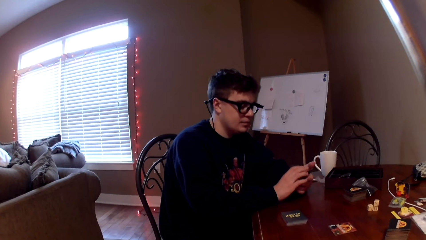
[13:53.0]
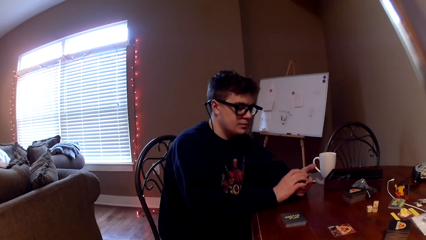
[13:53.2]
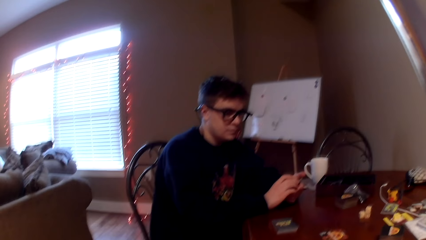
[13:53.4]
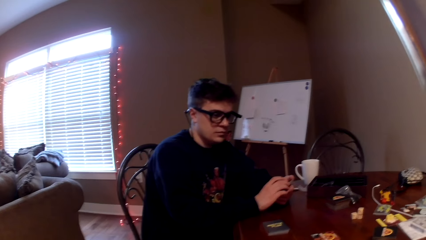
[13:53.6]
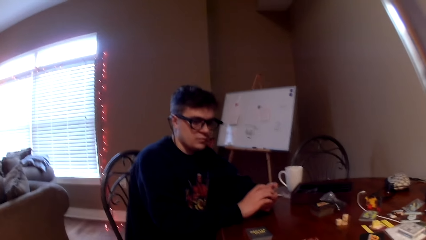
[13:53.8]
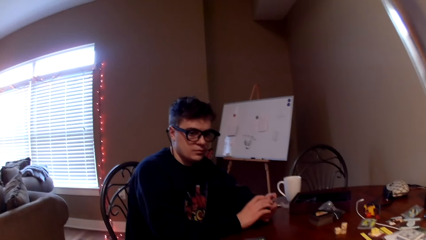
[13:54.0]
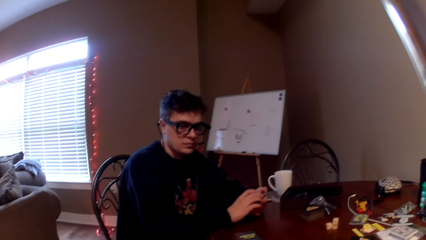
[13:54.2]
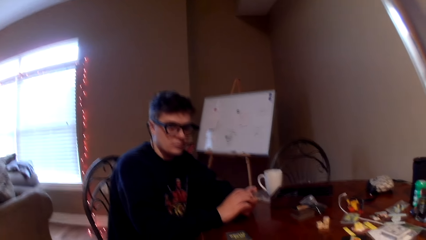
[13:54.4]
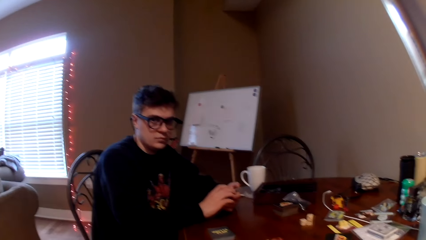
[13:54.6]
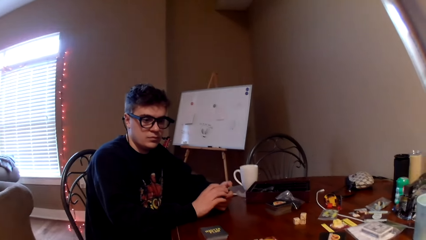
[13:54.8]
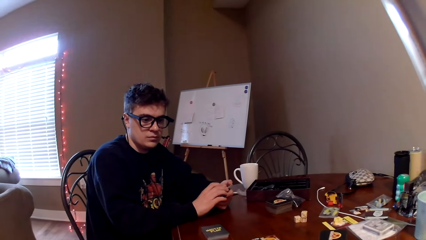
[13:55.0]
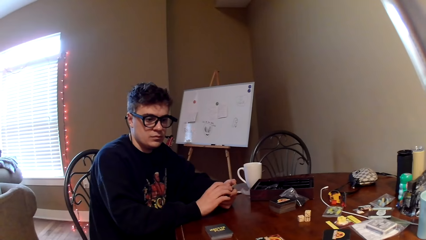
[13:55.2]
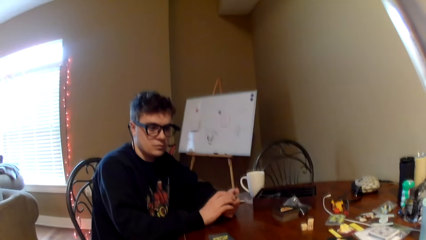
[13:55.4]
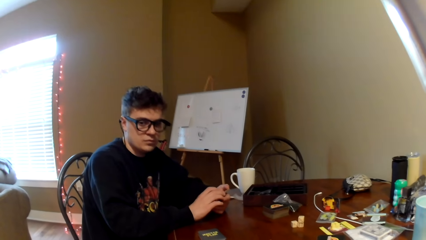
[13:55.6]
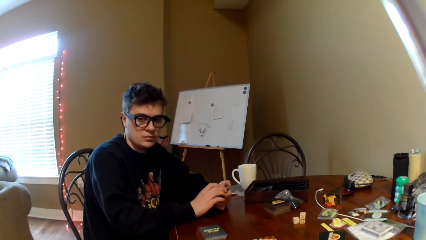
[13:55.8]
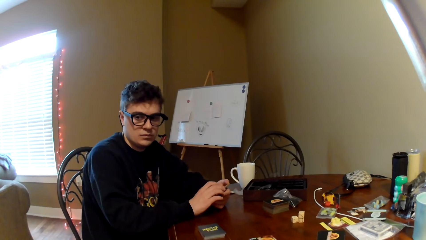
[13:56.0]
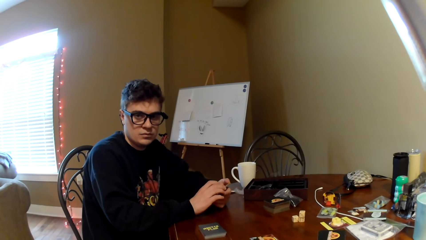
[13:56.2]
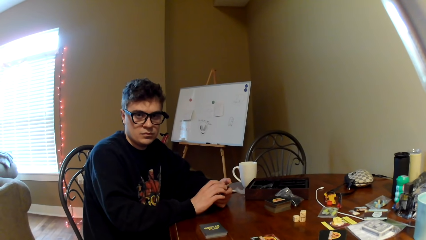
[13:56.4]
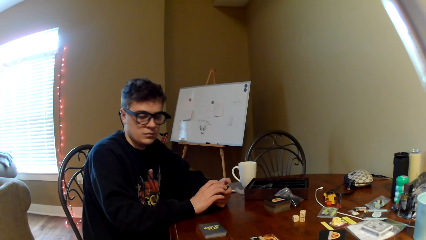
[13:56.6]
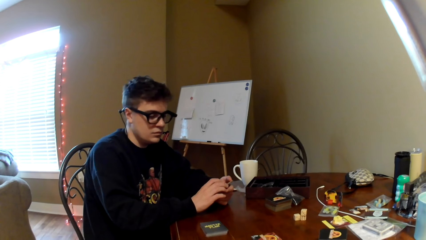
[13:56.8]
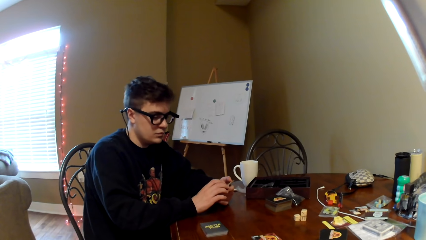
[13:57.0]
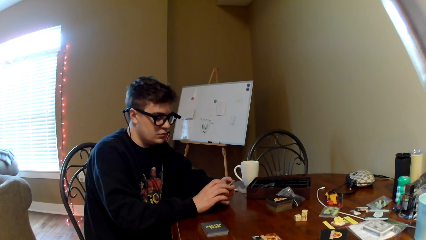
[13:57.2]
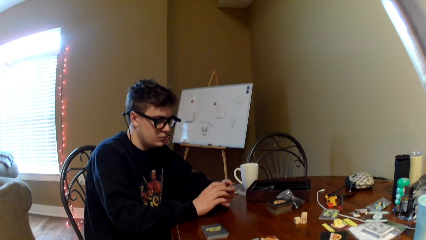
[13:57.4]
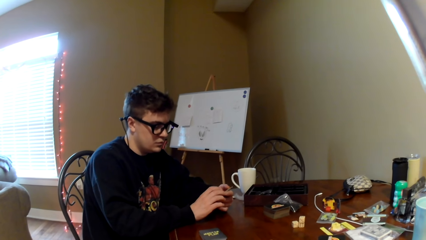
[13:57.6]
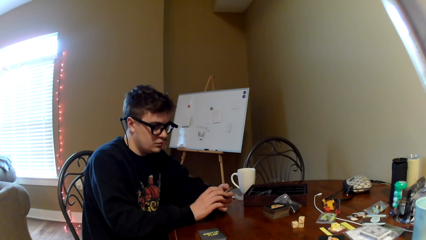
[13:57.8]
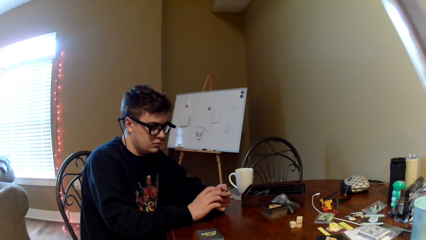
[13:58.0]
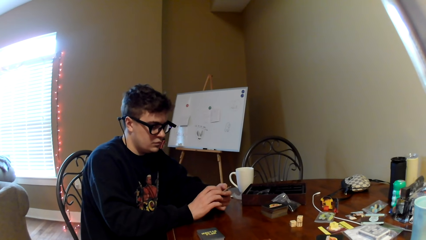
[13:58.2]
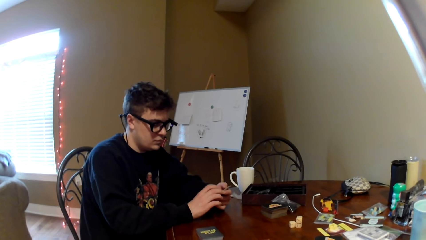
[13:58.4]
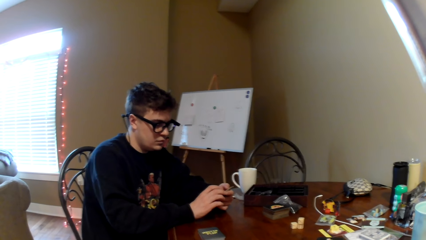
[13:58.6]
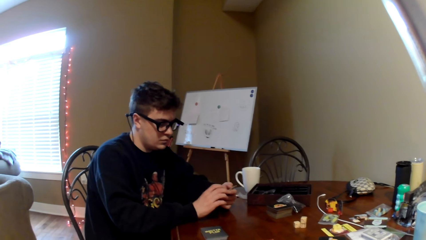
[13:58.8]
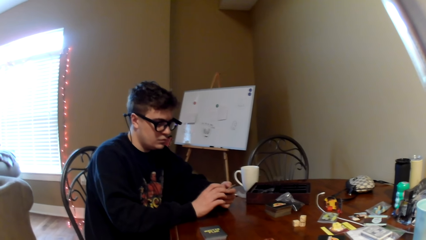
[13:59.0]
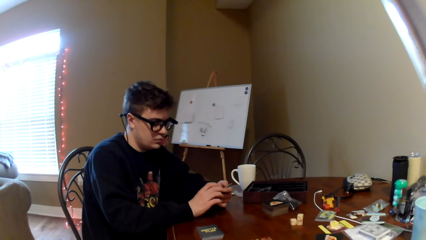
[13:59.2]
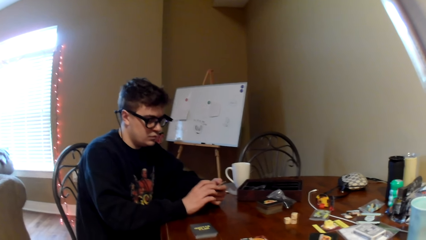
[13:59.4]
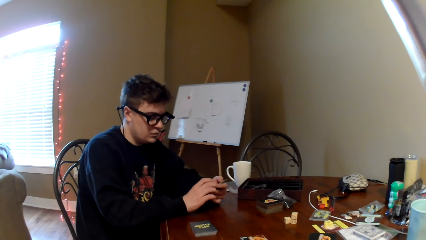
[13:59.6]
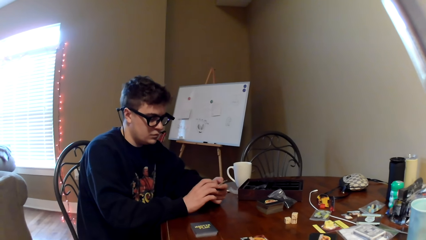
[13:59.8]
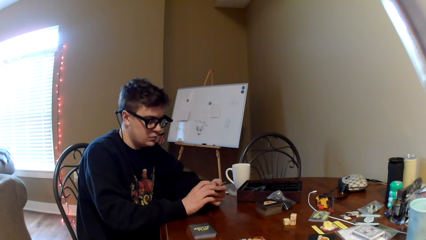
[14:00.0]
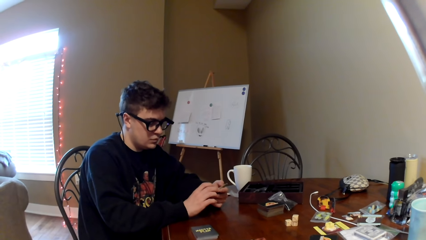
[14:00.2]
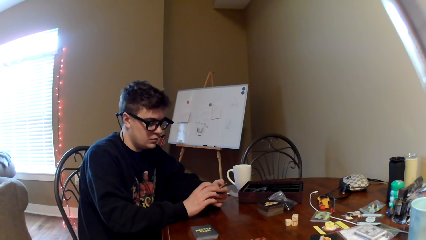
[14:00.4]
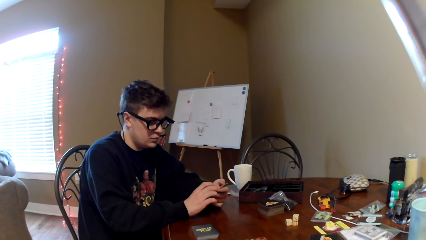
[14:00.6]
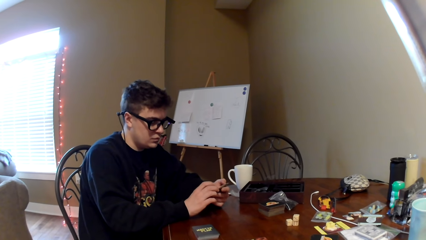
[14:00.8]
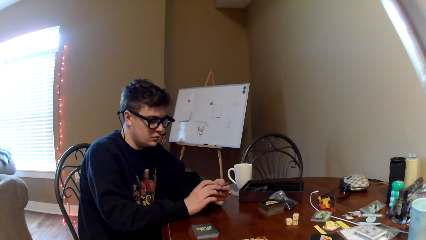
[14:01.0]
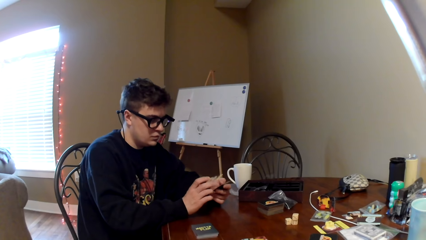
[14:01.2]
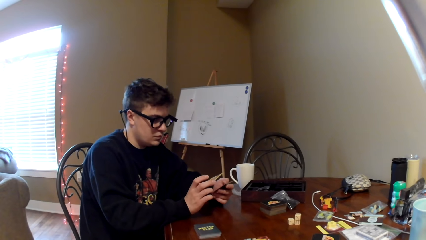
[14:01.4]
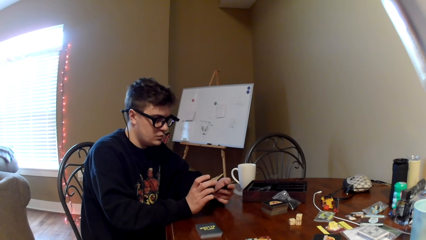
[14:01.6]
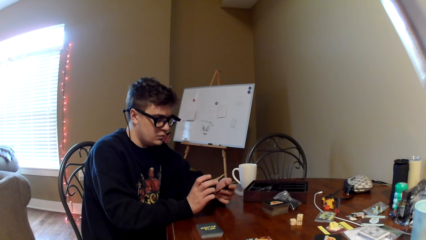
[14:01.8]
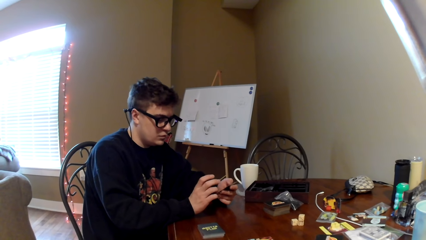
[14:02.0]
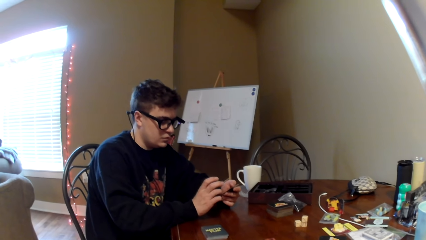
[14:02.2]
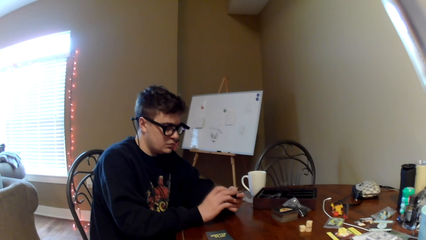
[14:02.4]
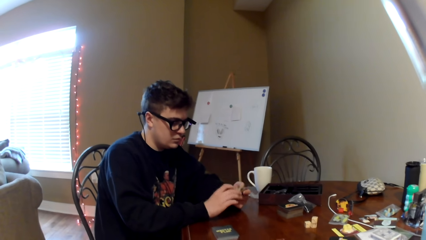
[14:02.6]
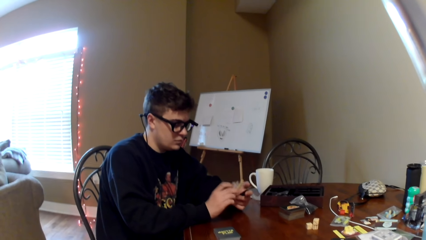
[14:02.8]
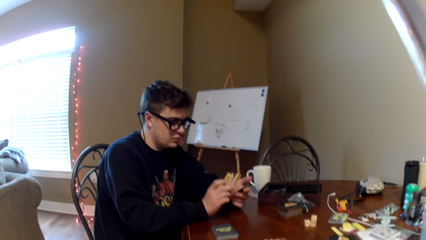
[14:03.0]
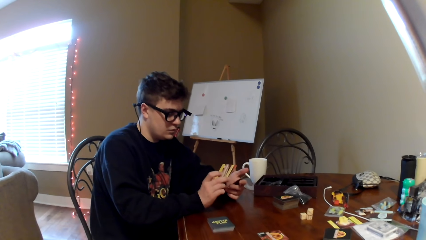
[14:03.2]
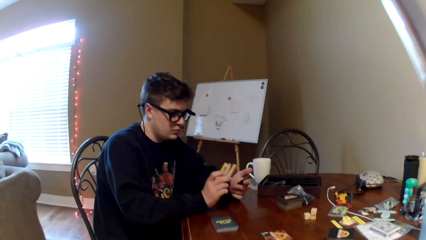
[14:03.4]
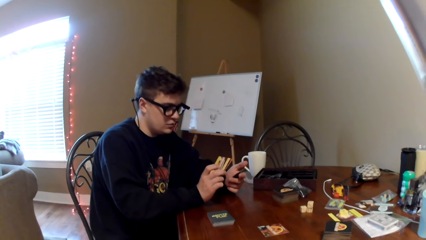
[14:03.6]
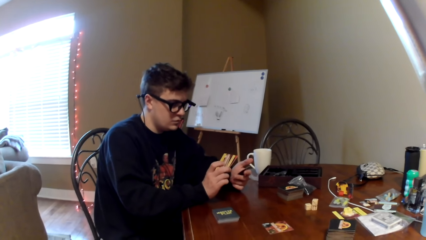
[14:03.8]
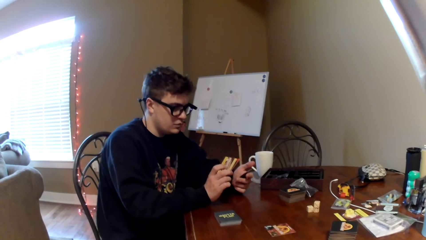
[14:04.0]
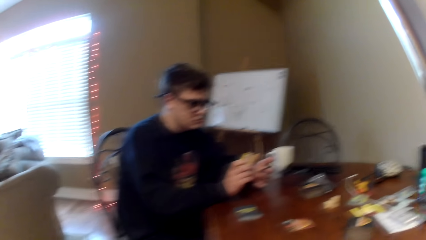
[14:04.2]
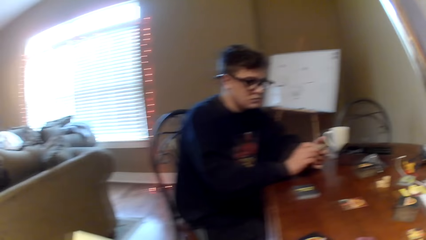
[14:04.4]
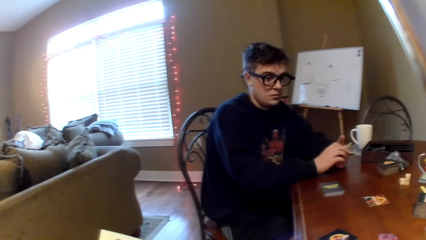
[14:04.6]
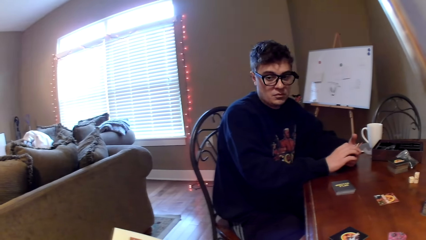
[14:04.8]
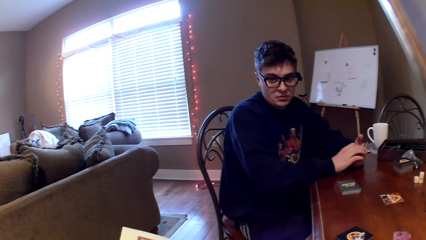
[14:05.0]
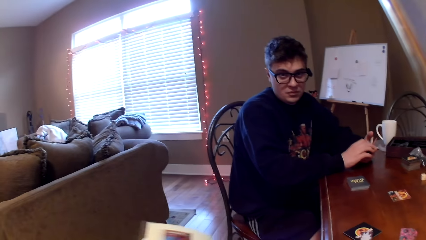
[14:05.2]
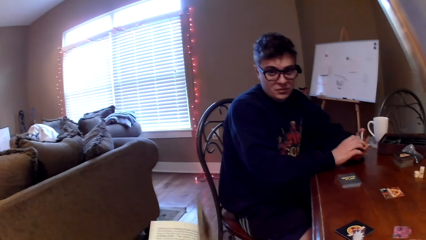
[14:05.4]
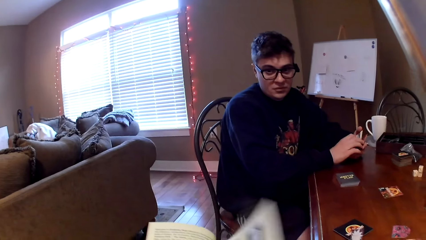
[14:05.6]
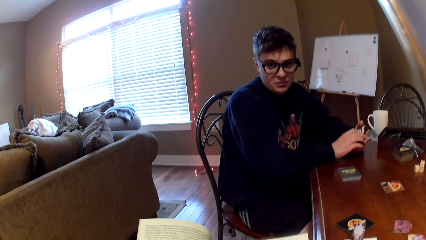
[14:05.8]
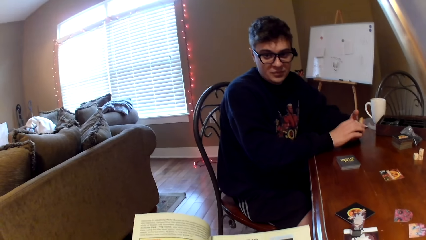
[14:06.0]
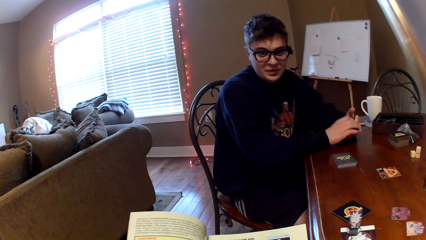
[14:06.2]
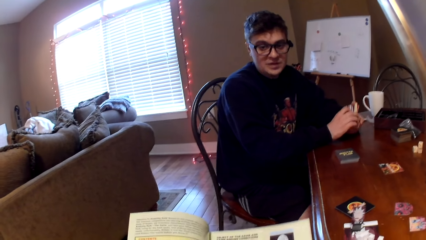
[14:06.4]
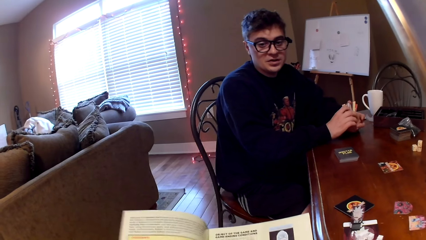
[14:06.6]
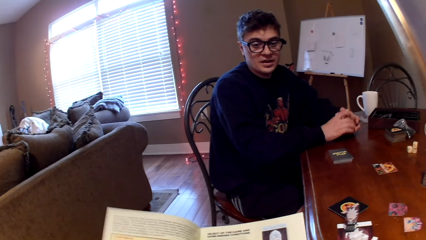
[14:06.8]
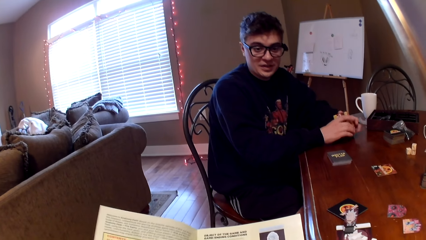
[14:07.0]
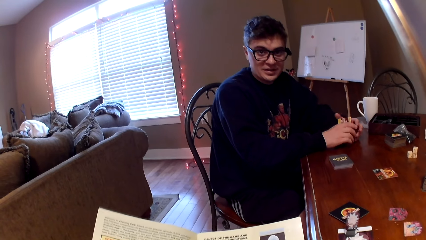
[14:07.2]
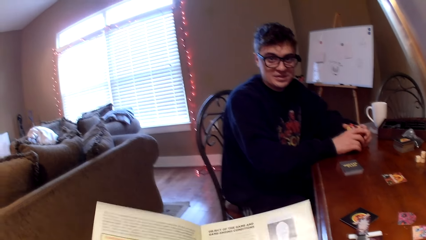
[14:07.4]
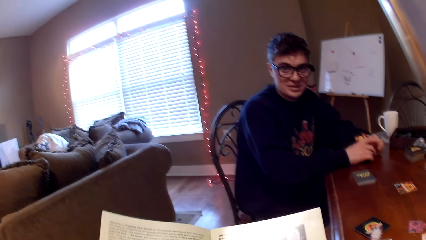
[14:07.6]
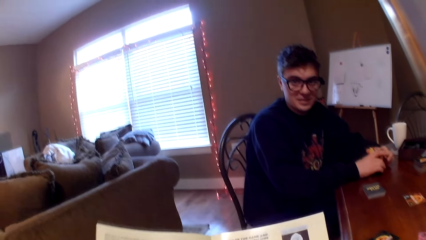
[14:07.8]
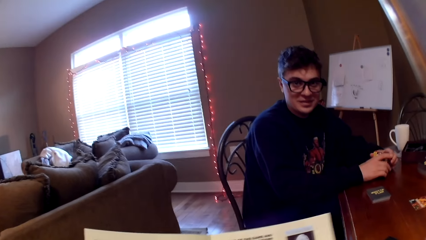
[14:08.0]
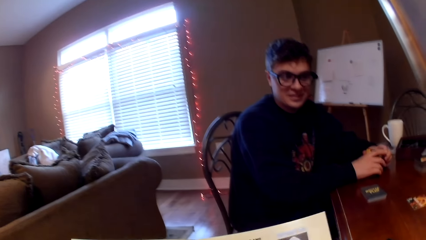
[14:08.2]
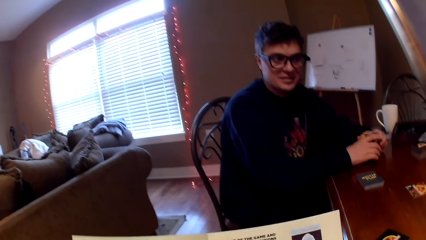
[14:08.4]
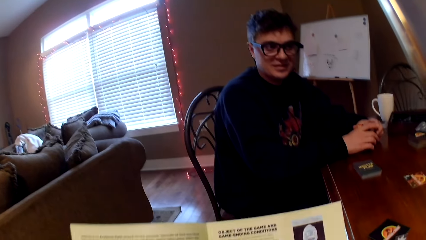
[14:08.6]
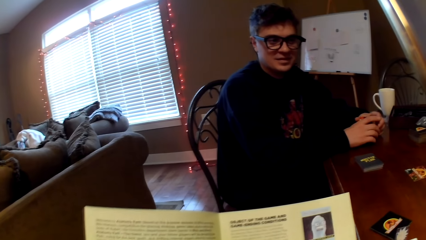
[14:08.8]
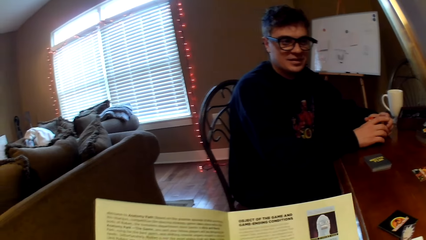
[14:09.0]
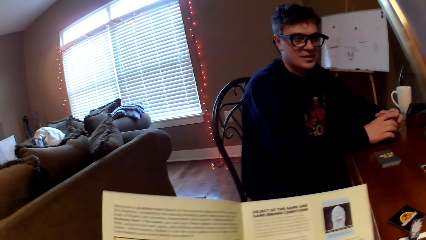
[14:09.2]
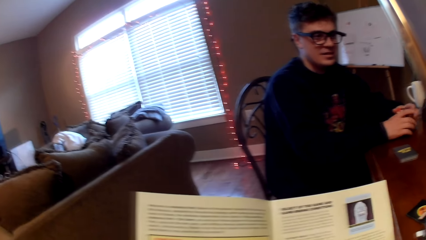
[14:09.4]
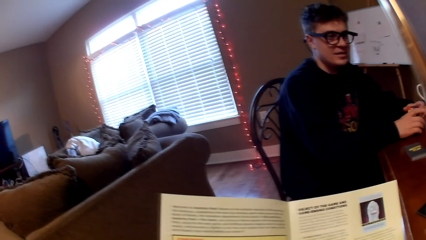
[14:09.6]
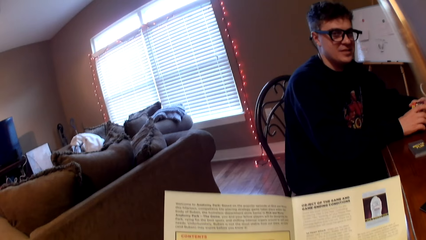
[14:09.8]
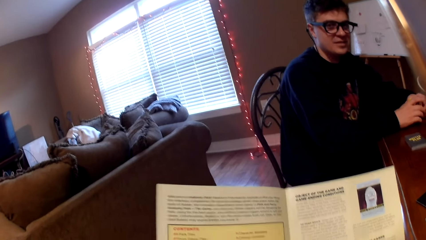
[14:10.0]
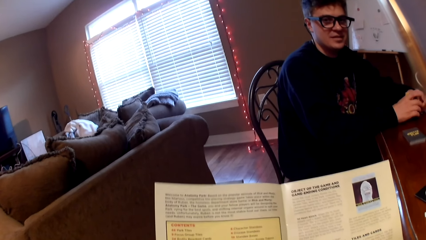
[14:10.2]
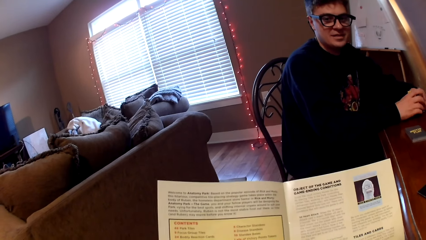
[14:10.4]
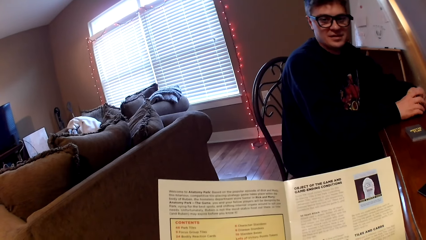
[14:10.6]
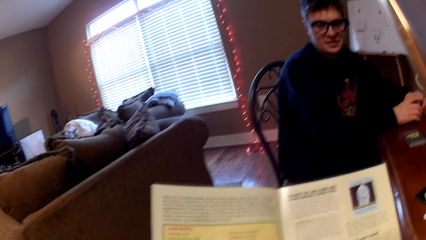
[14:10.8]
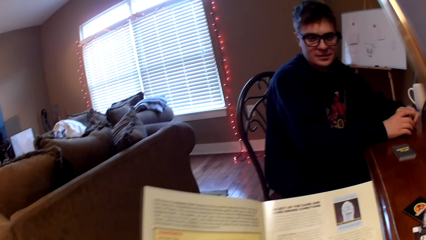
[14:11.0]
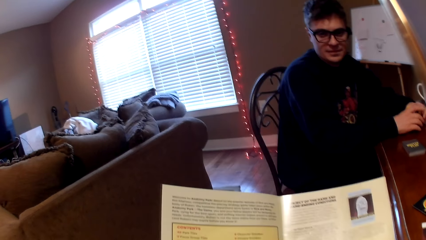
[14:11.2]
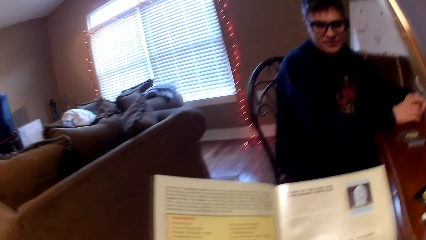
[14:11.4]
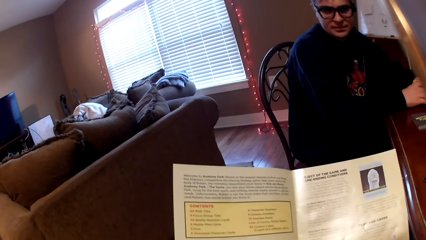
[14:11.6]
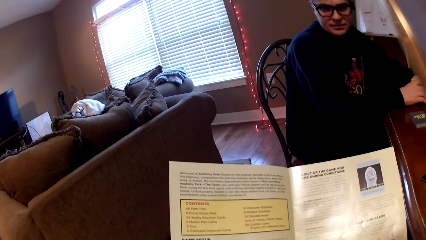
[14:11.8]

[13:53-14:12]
A man holds the card. The man looks at the cards. The camera wearer flips the pages on the book.
